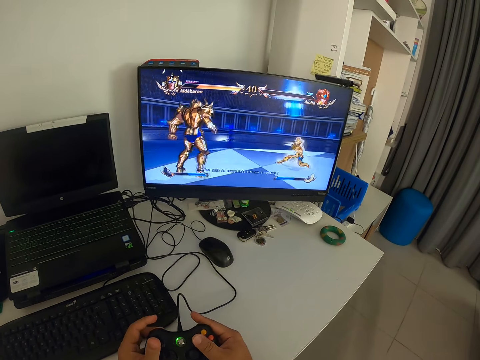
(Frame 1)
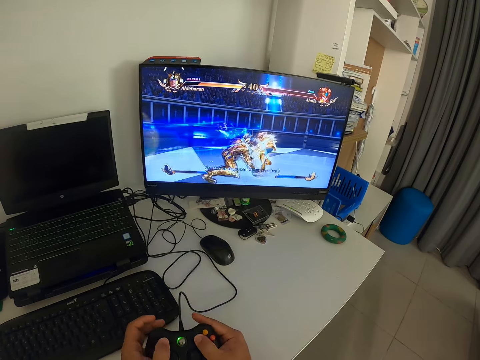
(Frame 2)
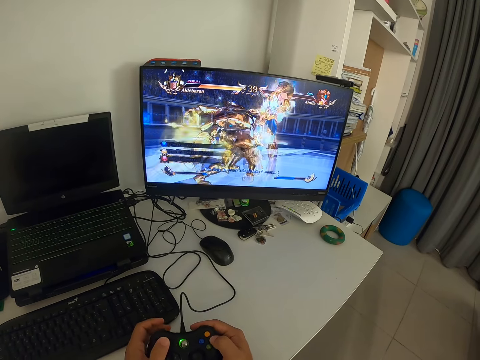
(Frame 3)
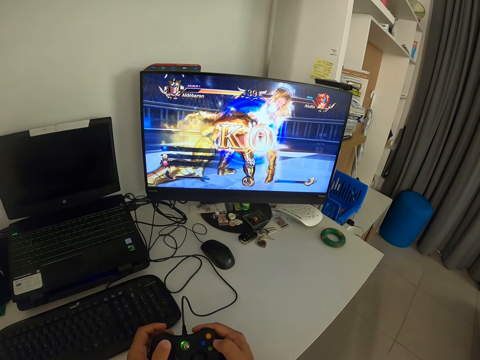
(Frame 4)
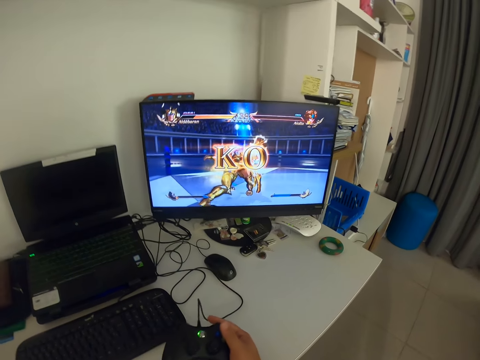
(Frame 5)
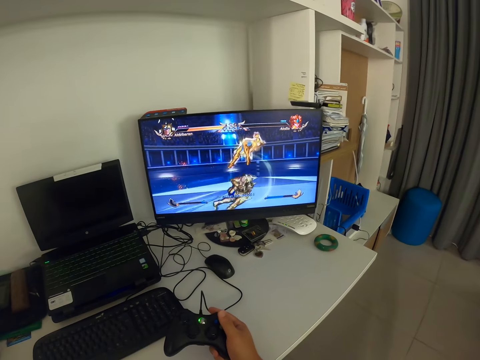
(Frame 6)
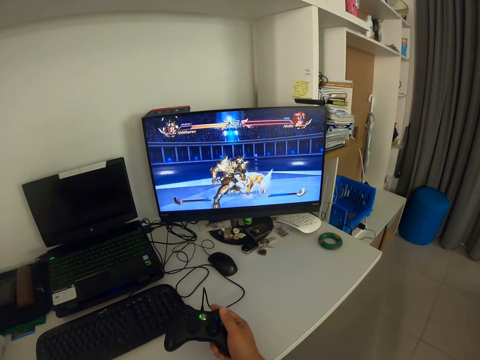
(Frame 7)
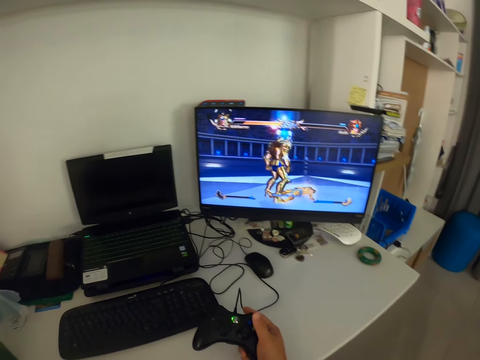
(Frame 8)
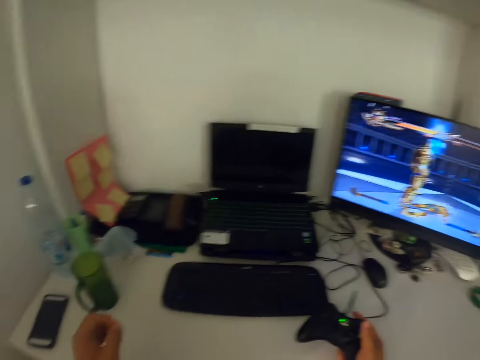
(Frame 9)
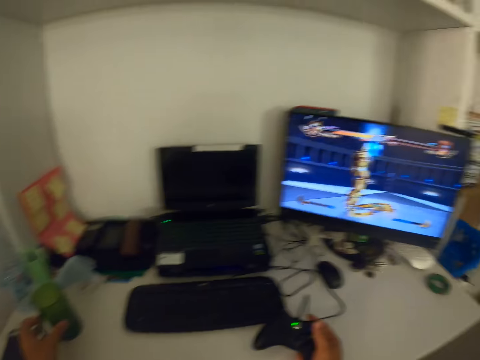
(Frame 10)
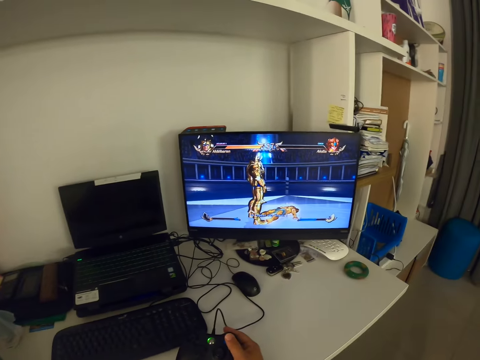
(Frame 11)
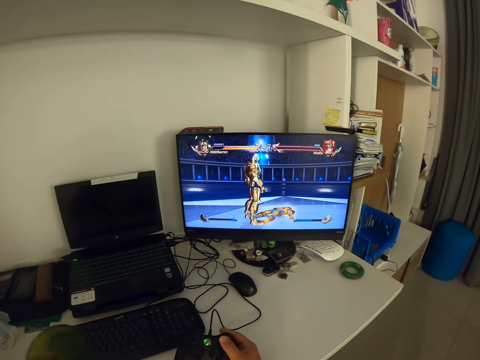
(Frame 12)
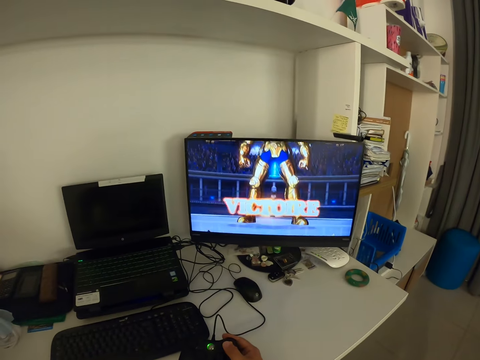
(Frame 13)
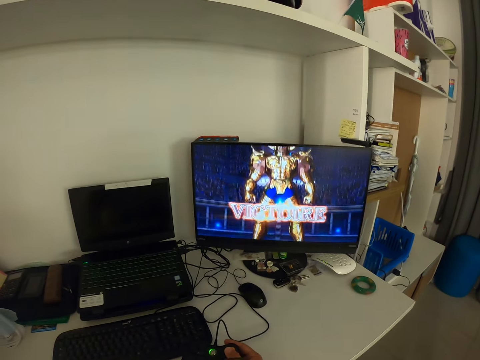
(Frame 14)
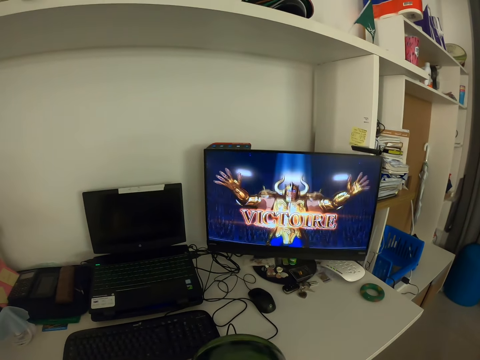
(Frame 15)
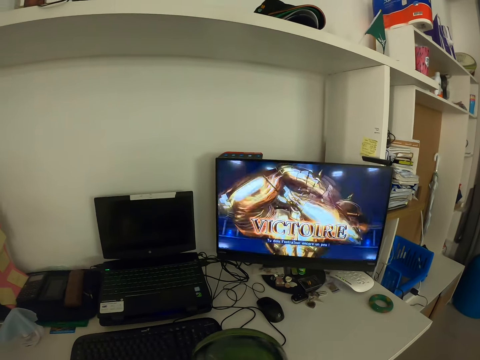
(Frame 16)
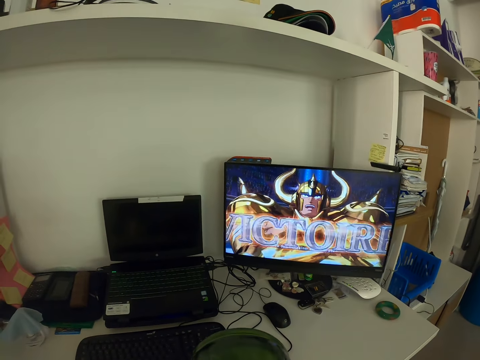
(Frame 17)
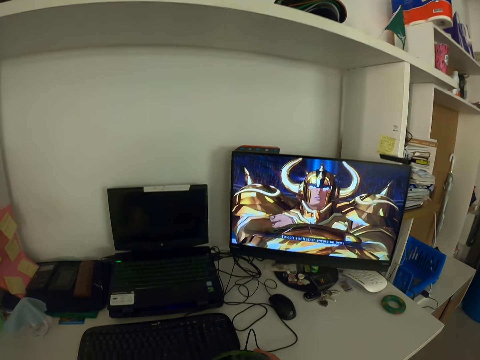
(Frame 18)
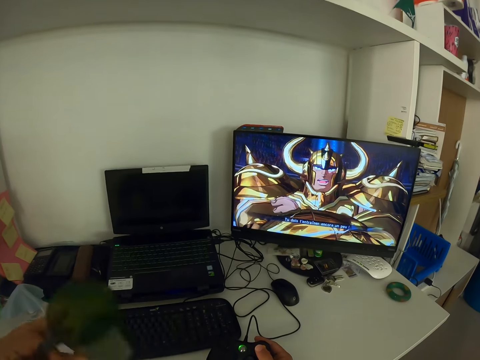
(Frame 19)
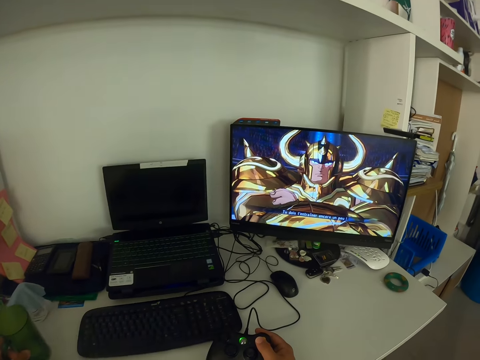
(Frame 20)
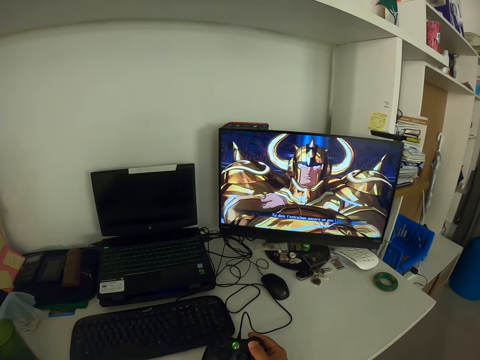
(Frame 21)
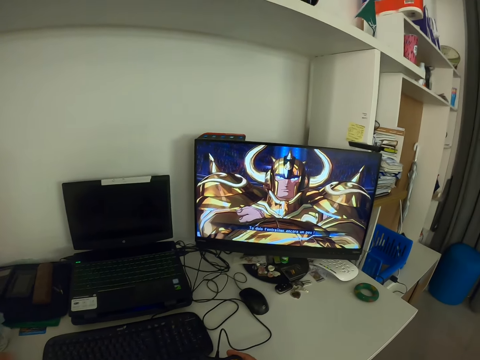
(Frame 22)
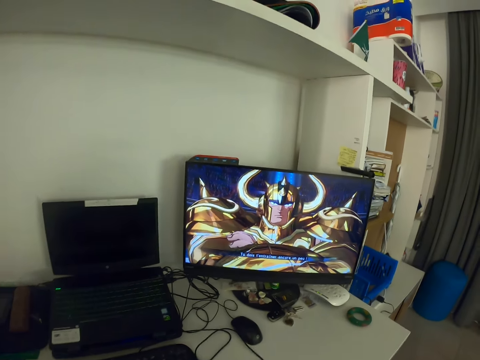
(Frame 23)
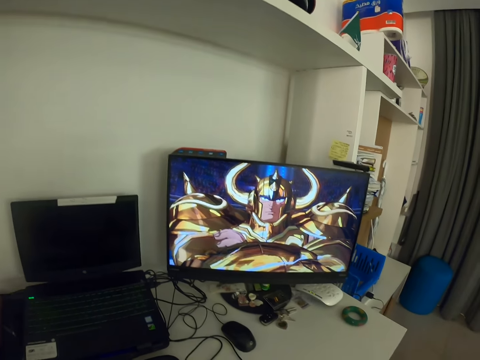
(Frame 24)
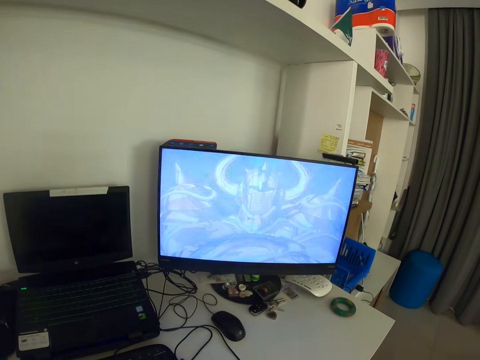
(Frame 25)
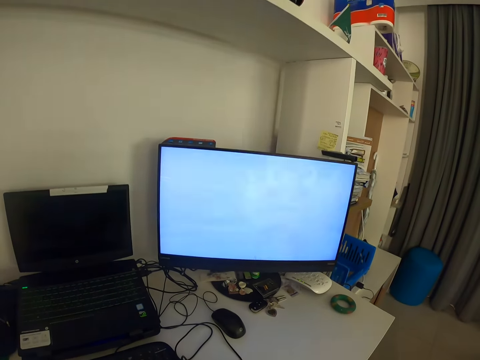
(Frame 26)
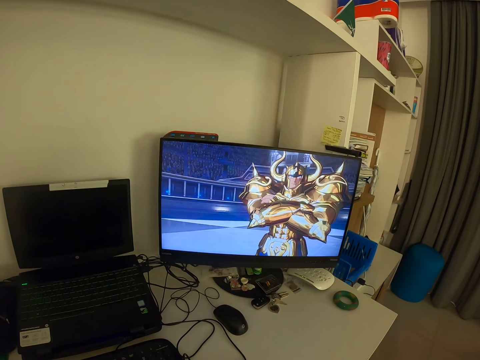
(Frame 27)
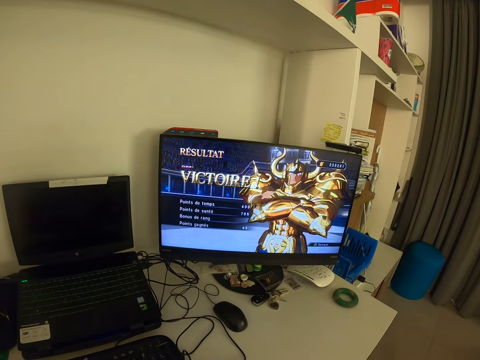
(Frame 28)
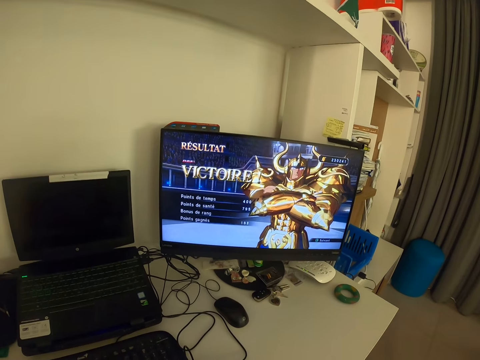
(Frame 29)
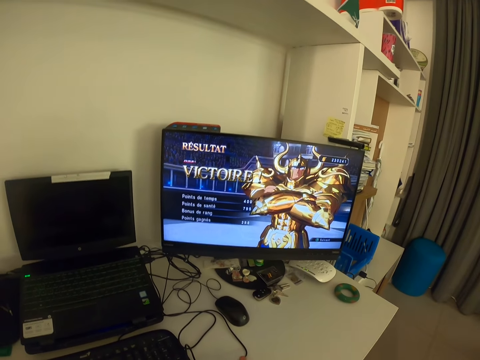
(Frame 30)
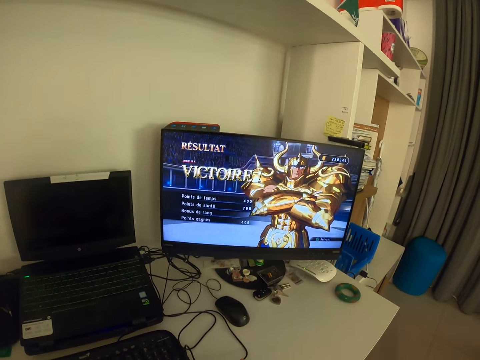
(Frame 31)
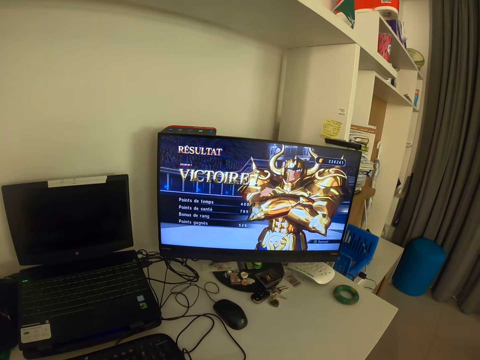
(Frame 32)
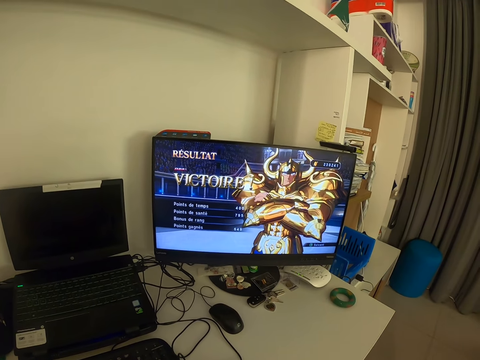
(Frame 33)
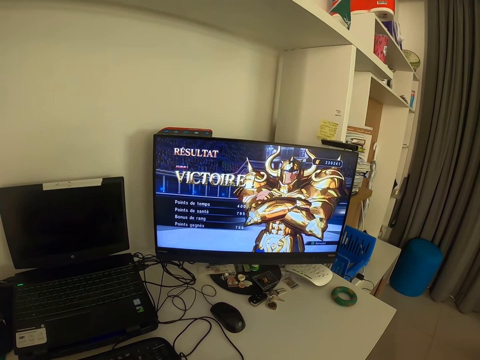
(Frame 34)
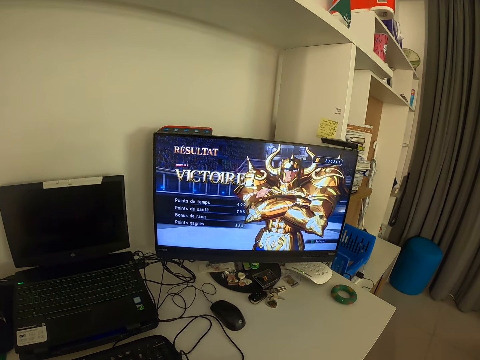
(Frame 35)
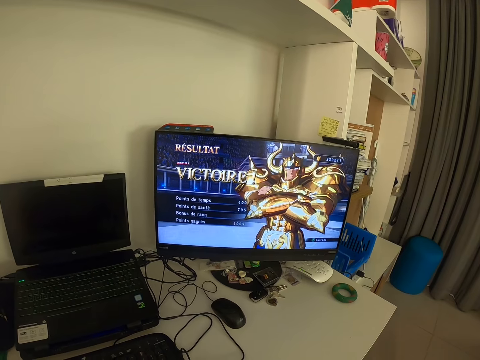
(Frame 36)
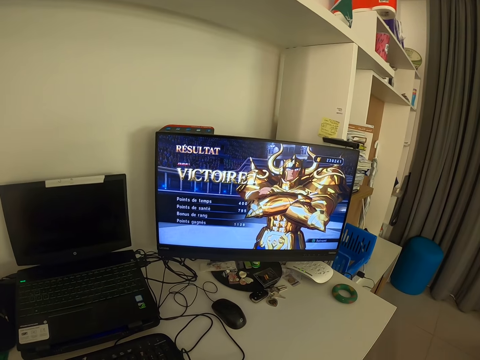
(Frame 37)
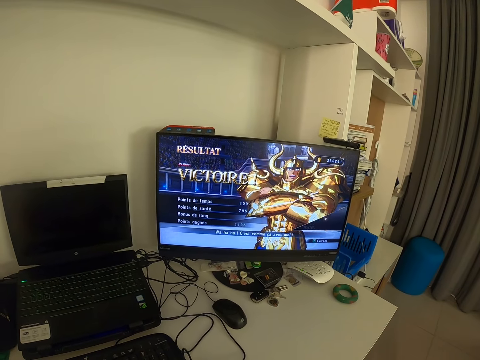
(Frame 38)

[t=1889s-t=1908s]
The camera wearer presses a game pad. He removes his left hand from the game pad. He lifts a cup off the table. He reaches for the cup on the table. He moves the cup towards himself. He drinks from the cup. He returns the cup back to the table. He looks at the monitor. He holds the game pad with both hands. He operates the game pad with both hands.

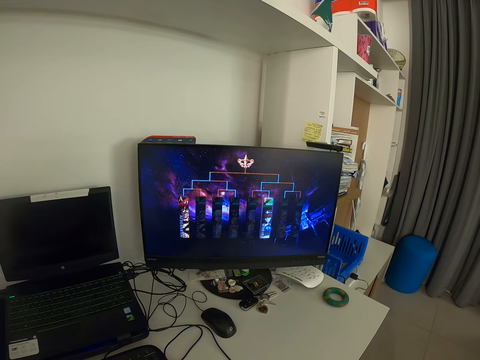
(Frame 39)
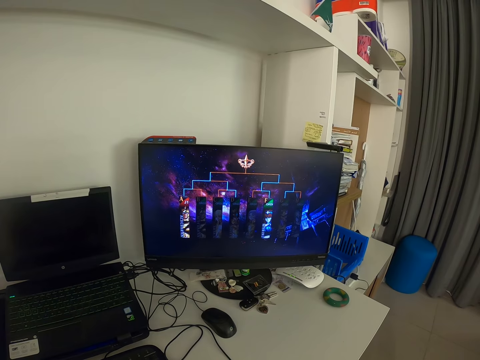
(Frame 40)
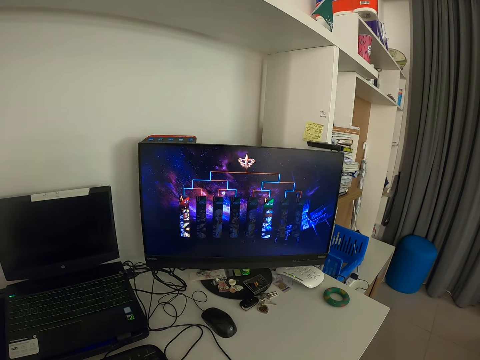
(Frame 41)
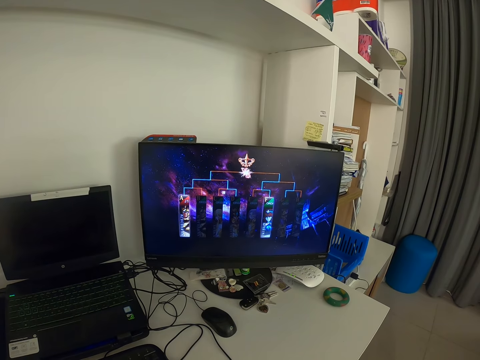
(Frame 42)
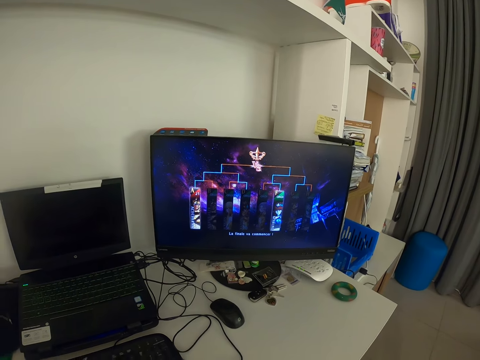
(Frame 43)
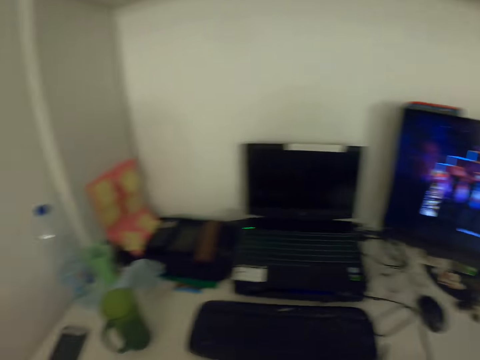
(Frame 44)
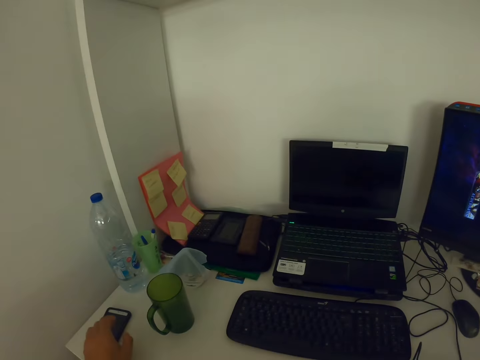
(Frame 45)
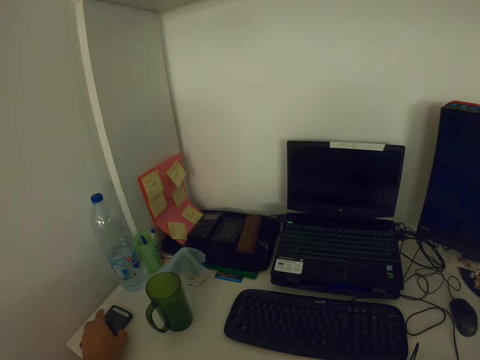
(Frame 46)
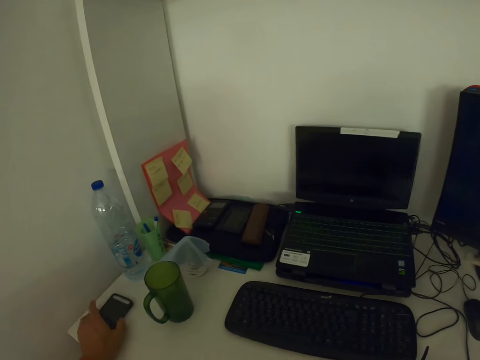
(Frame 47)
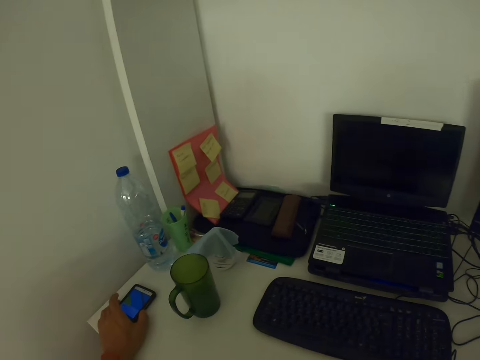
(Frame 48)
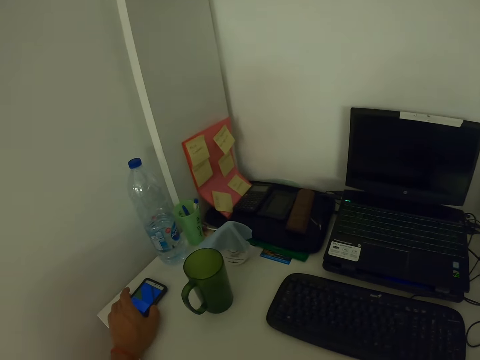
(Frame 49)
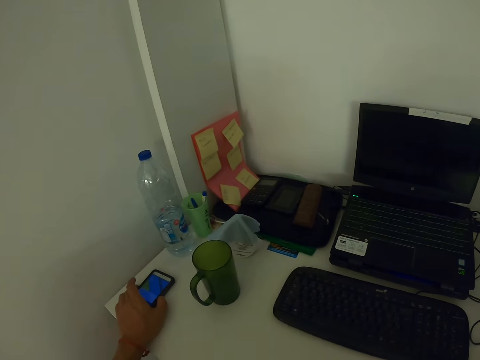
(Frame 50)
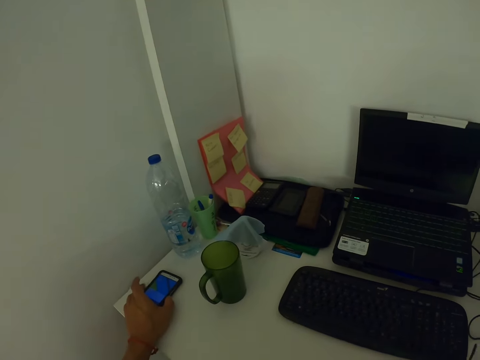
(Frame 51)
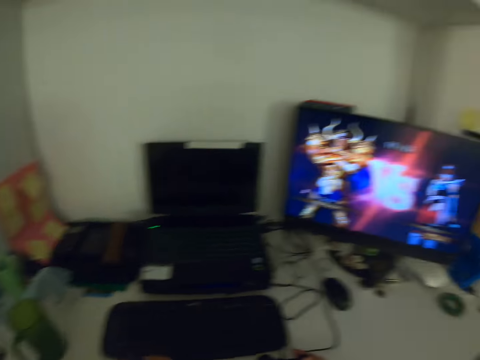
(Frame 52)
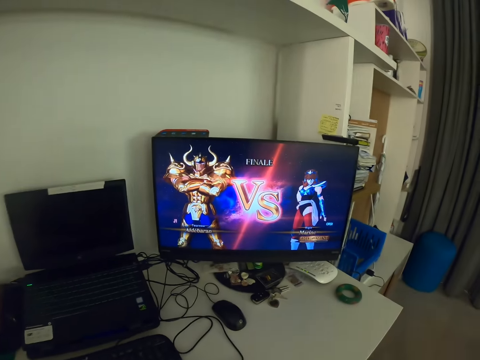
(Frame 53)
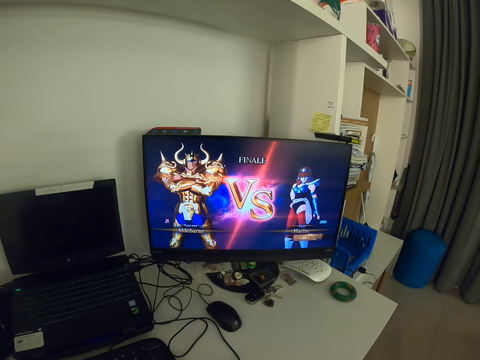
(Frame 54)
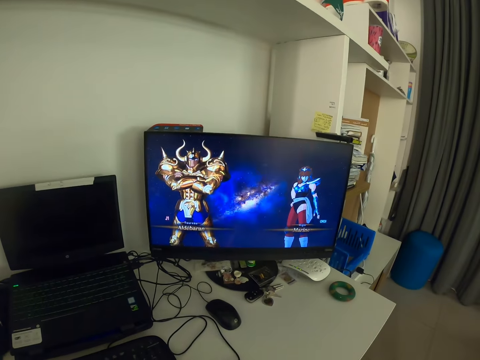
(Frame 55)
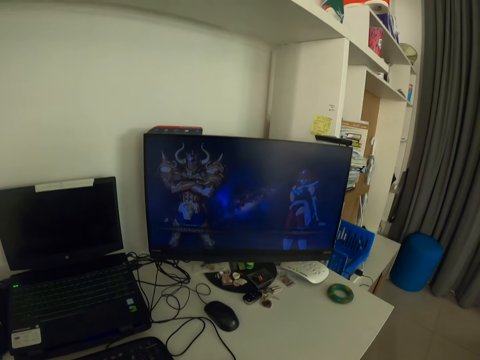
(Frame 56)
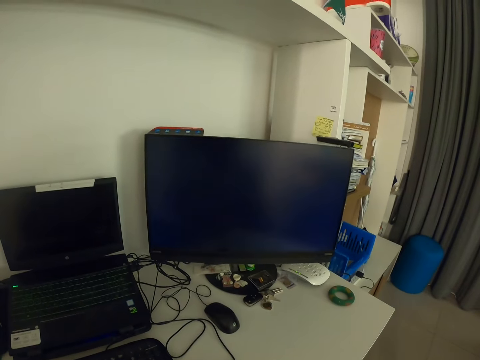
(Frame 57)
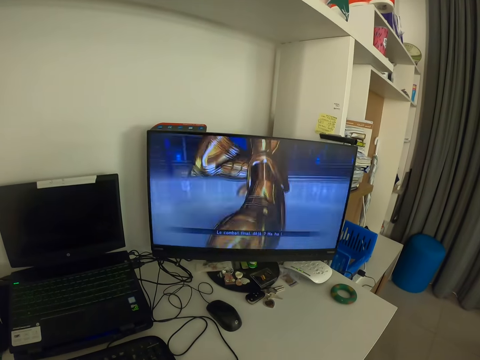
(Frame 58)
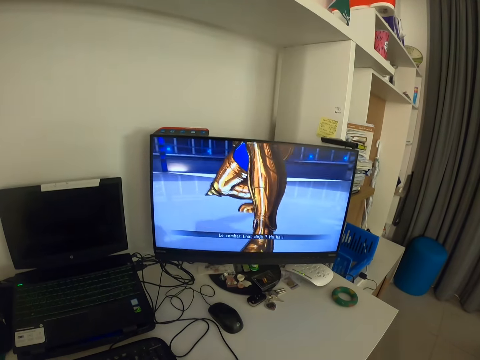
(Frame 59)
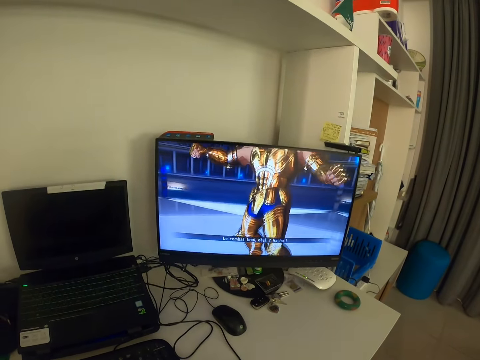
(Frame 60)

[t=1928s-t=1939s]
The camera wearer looks to his left. He holds a phone on the table. He presses the phone on the table with his left hand. He looks to his right. He looks at the monitor.
